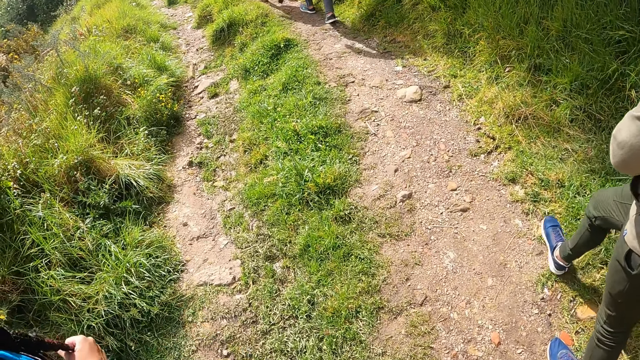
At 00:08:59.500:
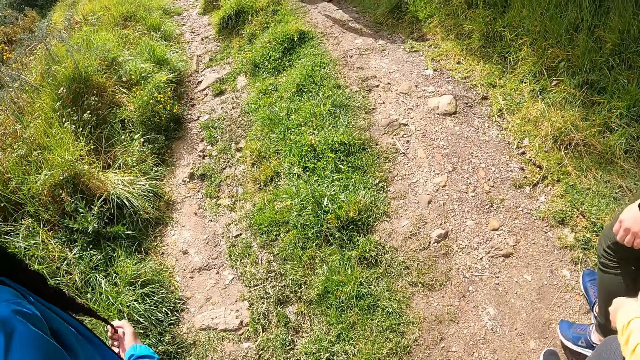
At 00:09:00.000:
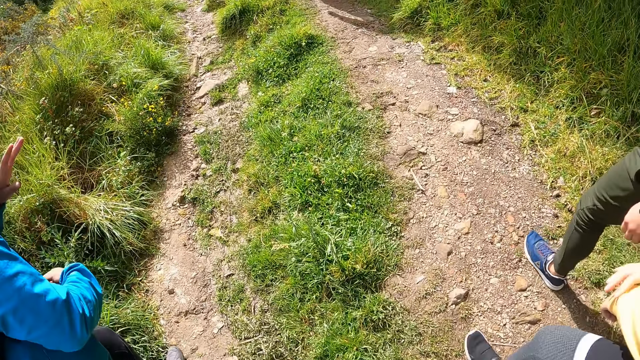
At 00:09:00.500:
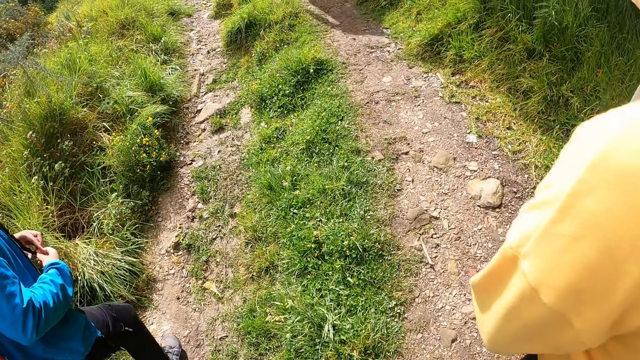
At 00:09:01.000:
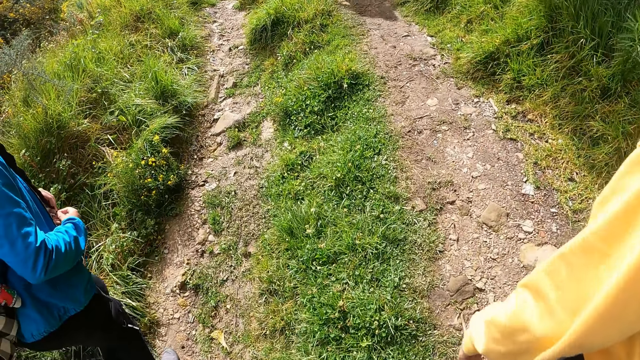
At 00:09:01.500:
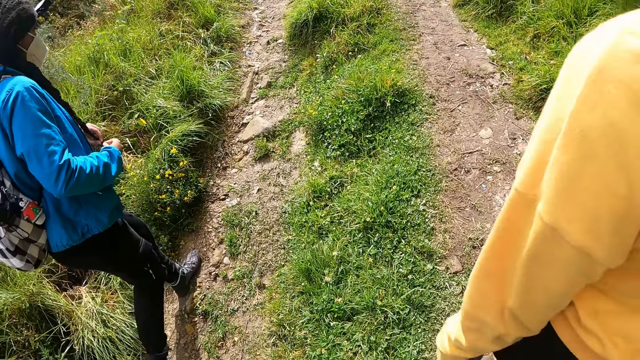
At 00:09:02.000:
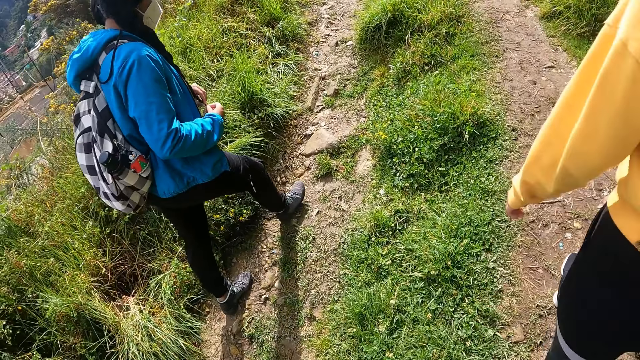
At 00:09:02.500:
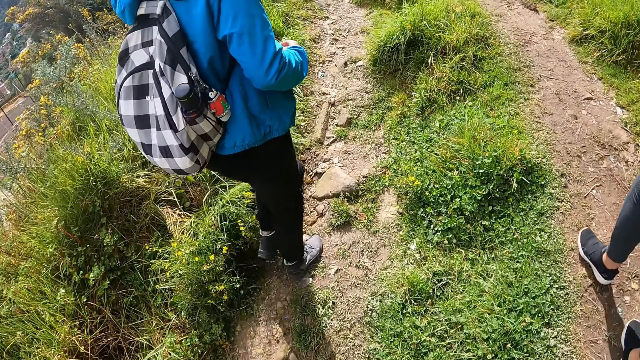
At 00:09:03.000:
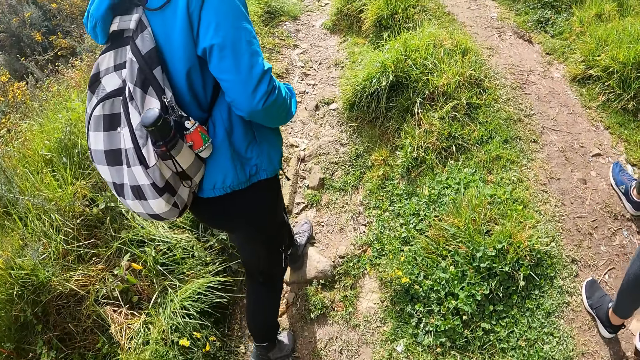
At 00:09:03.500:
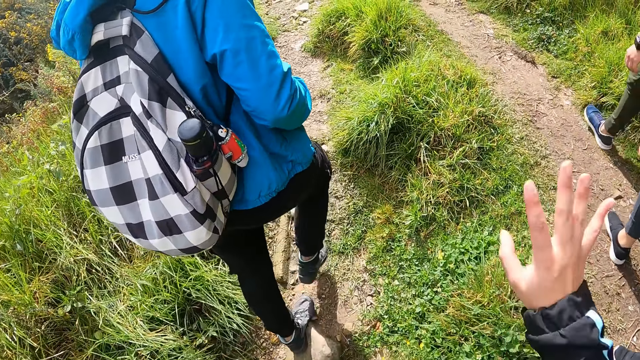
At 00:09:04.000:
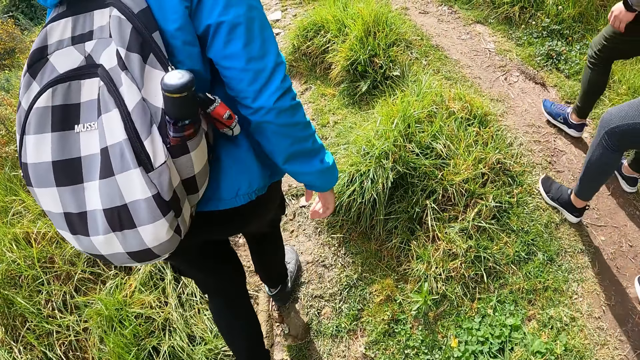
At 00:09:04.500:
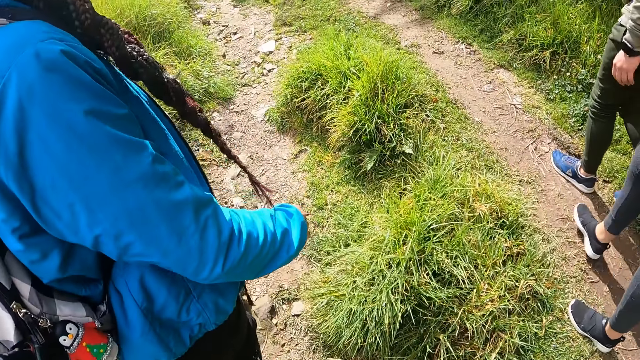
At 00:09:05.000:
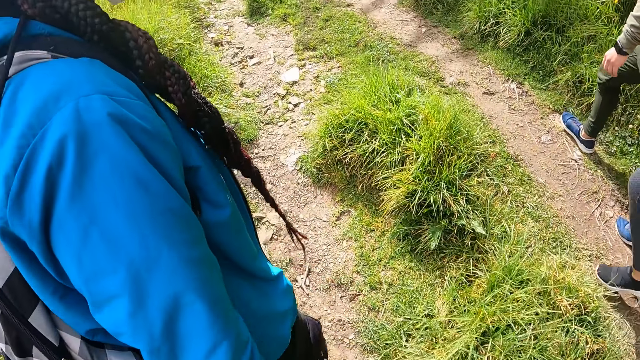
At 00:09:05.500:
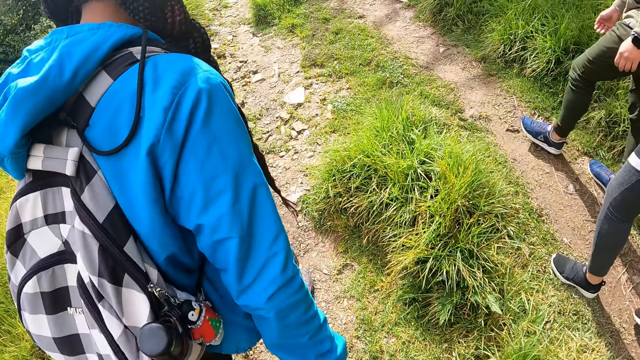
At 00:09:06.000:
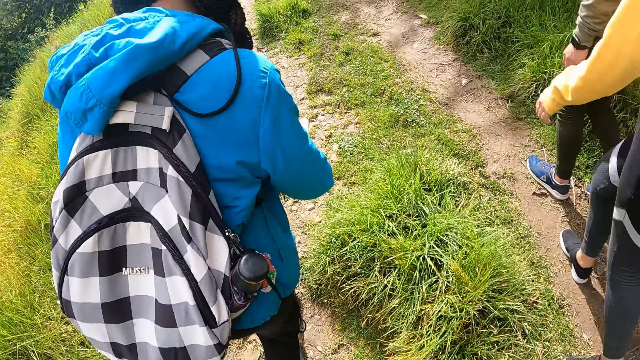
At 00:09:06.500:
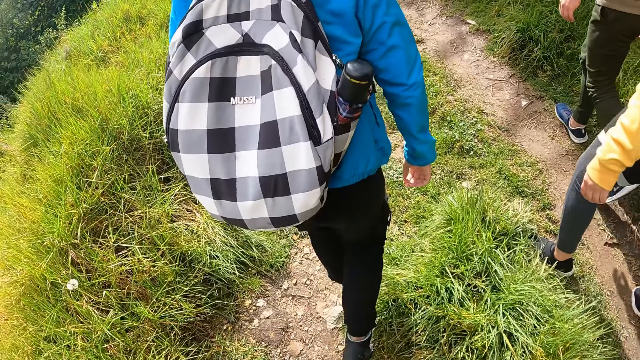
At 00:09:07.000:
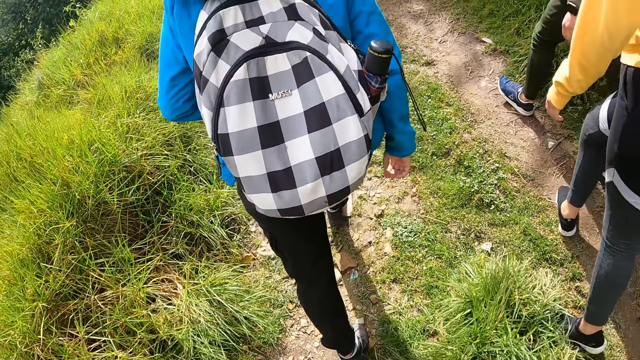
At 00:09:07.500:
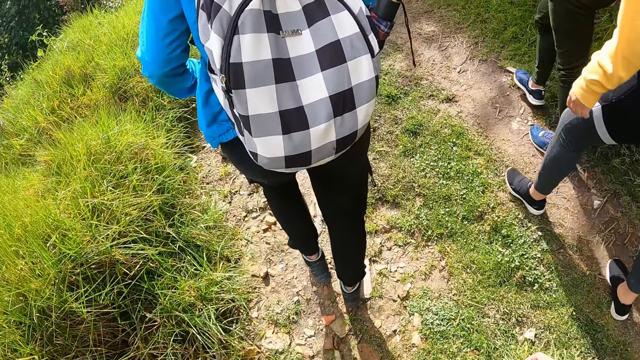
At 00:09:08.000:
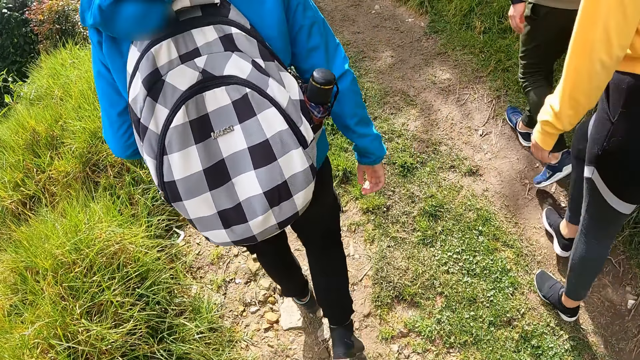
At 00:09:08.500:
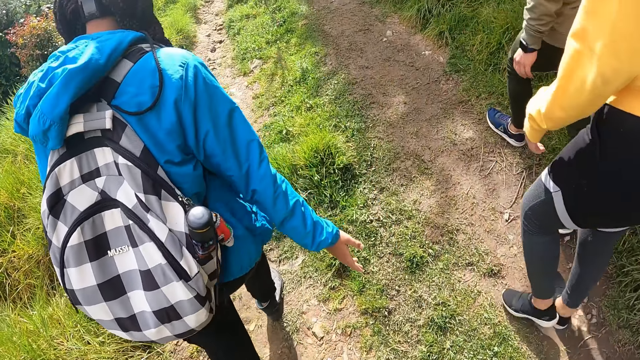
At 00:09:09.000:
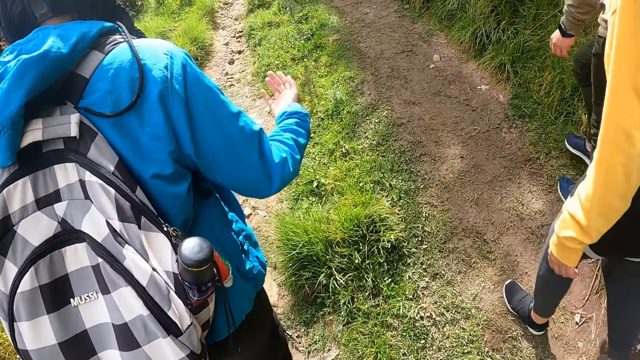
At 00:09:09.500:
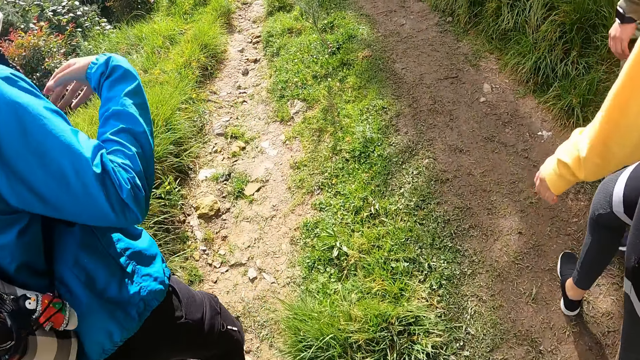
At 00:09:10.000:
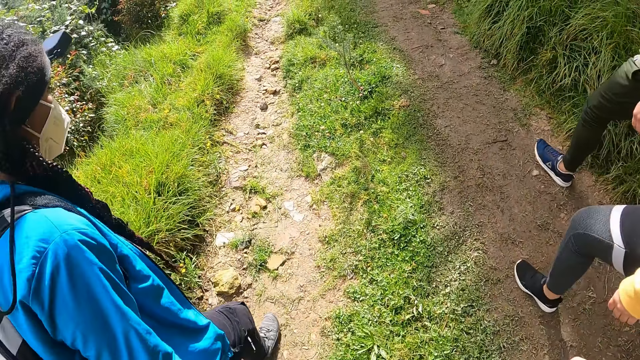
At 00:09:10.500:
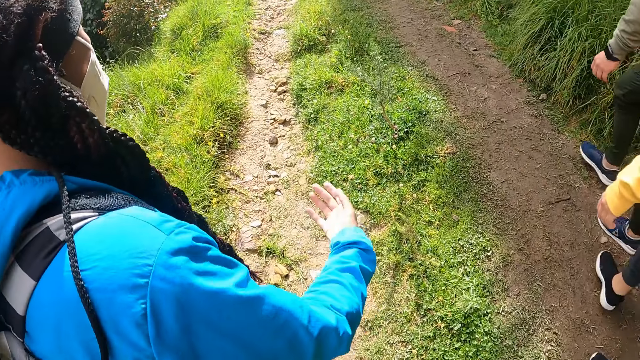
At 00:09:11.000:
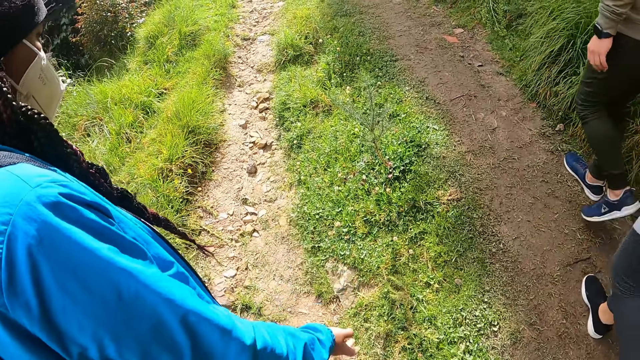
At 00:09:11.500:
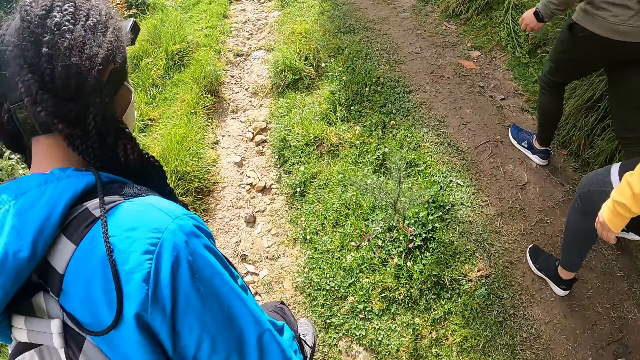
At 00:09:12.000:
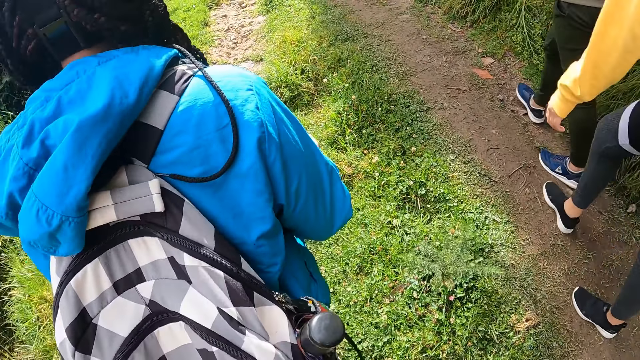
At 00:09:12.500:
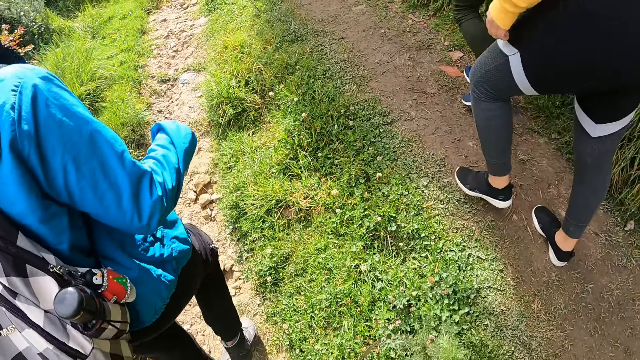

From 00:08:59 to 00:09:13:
The camera wearer moves their hand. They walk on the pathway. They walk on the pathway again.

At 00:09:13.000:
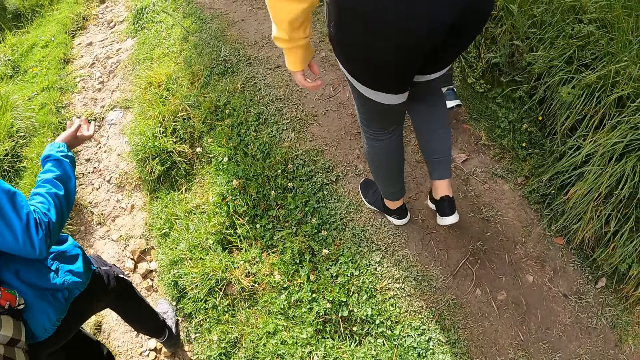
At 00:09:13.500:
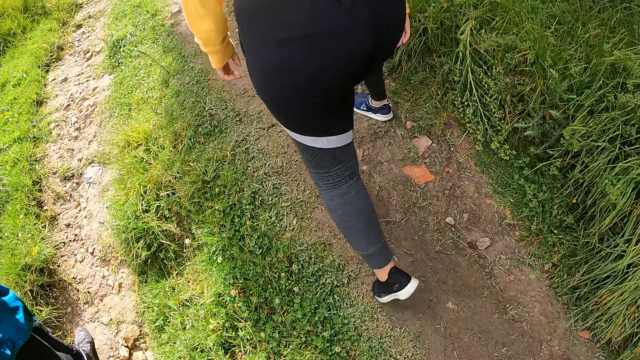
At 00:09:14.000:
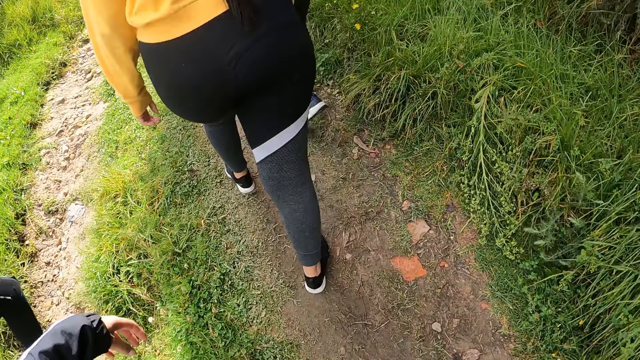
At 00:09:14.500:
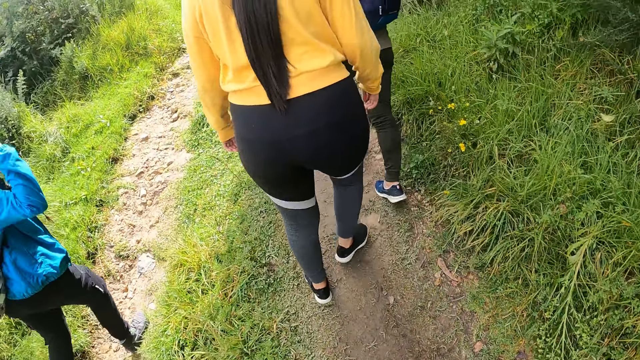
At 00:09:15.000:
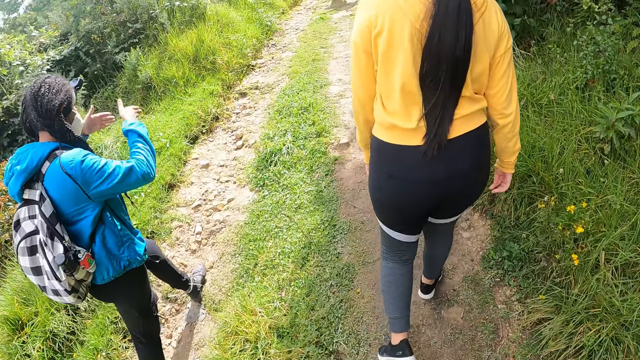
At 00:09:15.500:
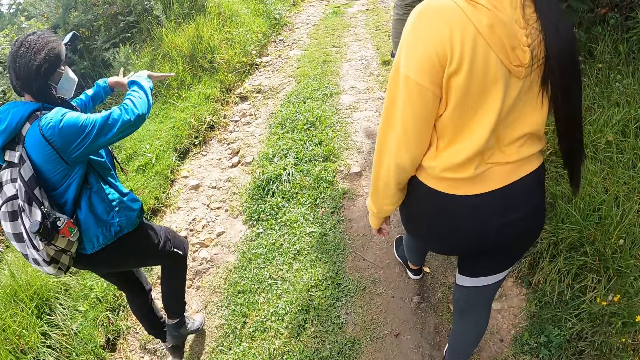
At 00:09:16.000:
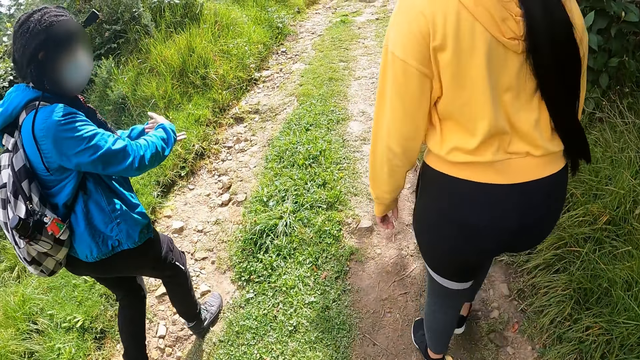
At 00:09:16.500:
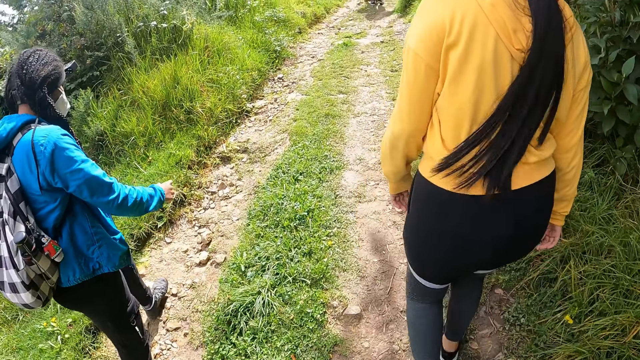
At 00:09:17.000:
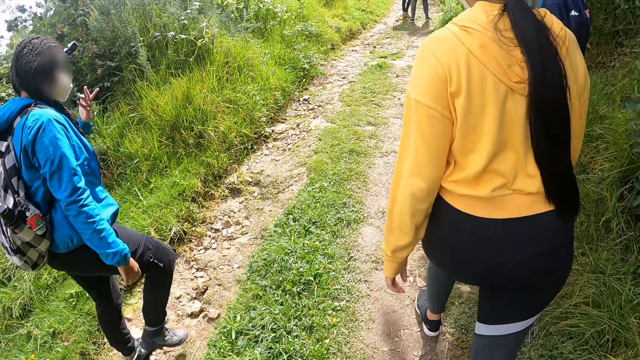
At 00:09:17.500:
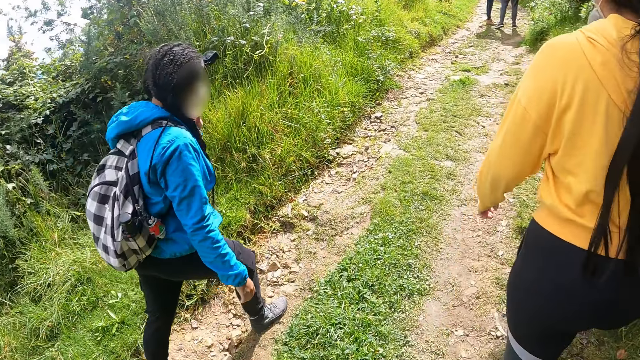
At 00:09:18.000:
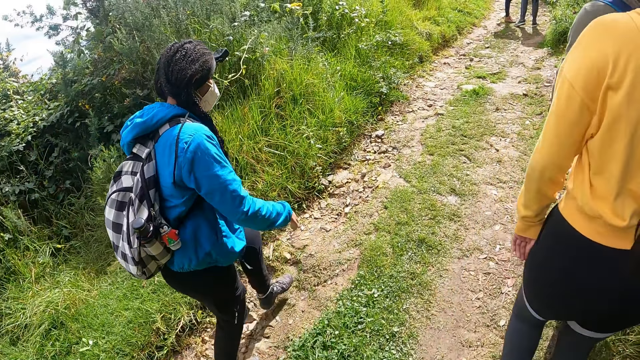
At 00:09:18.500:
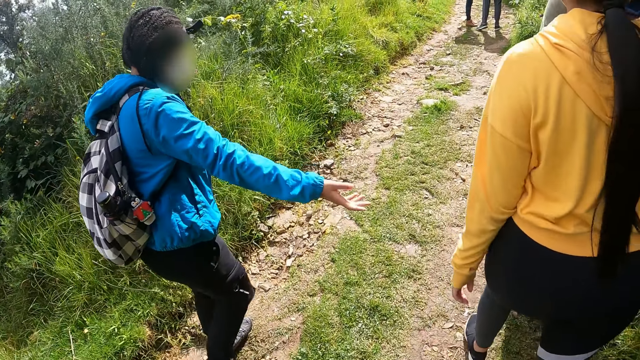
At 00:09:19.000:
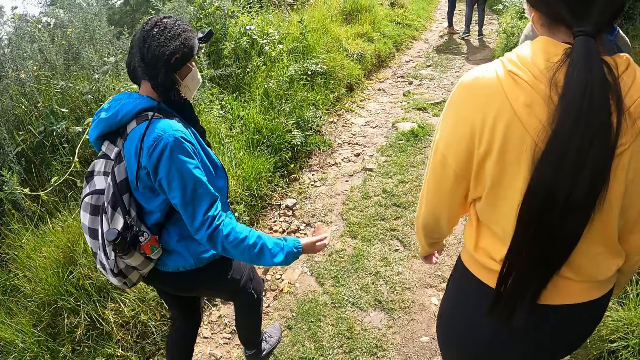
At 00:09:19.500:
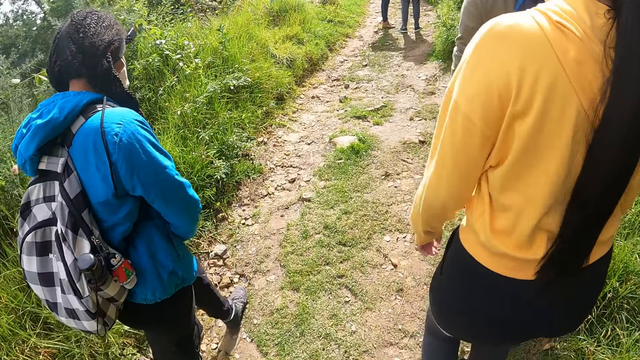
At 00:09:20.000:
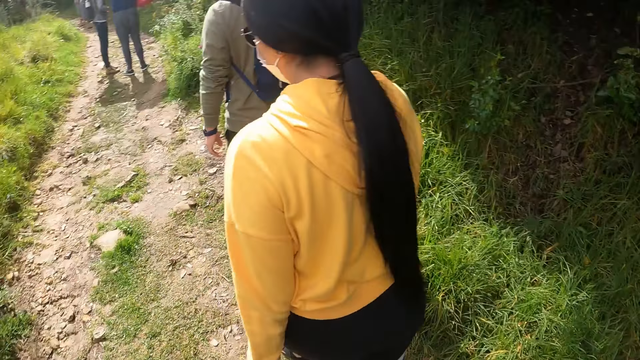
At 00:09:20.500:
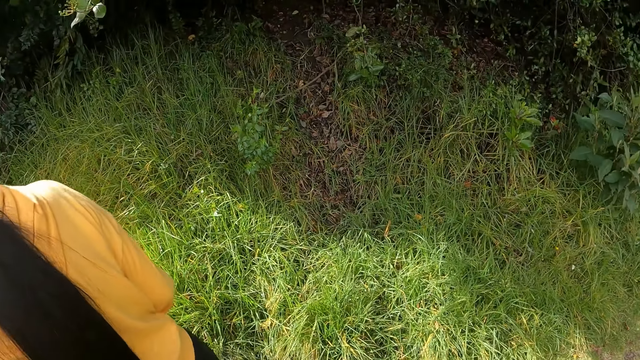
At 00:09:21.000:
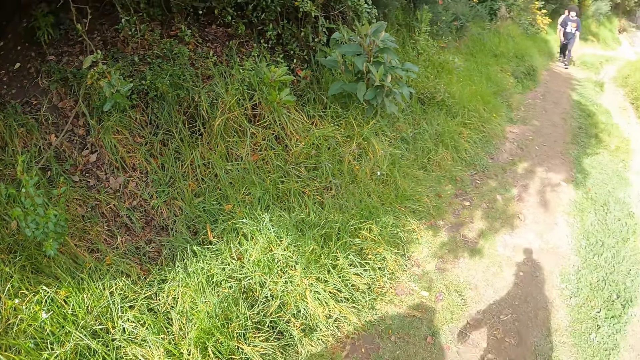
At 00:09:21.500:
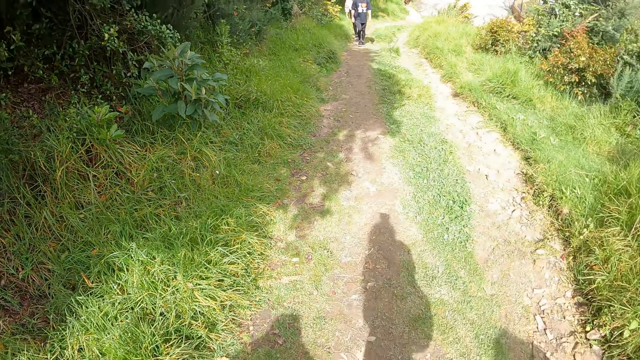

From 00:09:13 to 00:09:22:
The camera wearer walks on the pathway.
